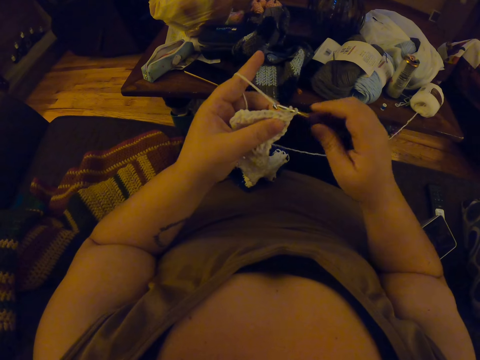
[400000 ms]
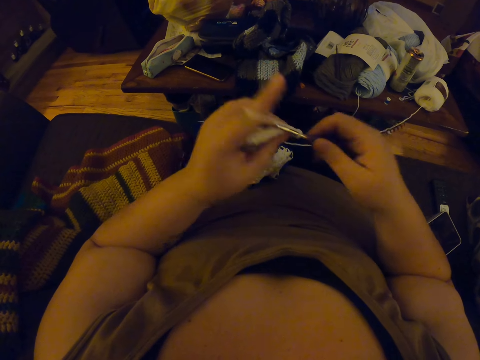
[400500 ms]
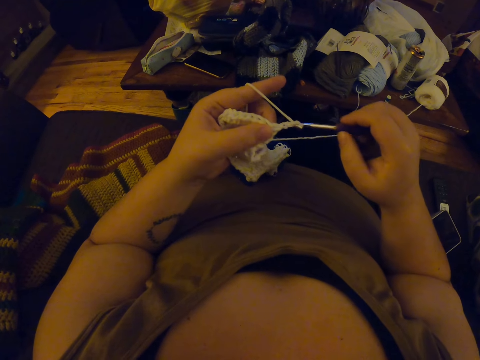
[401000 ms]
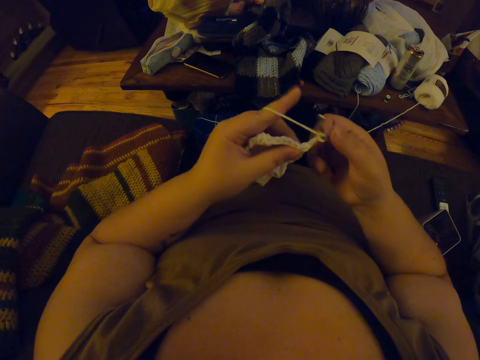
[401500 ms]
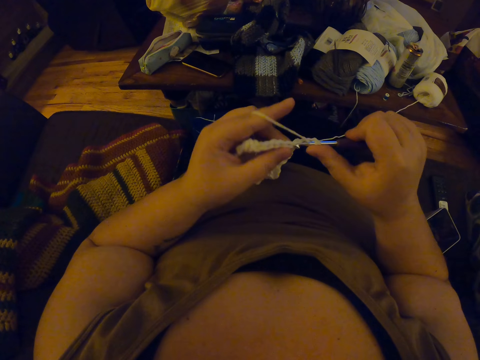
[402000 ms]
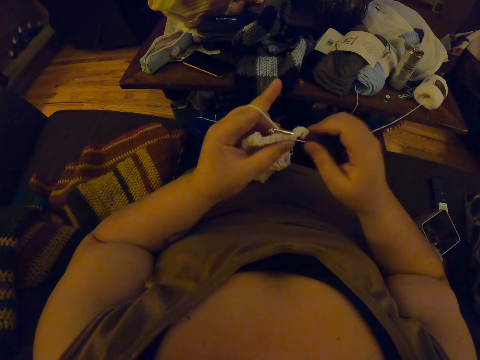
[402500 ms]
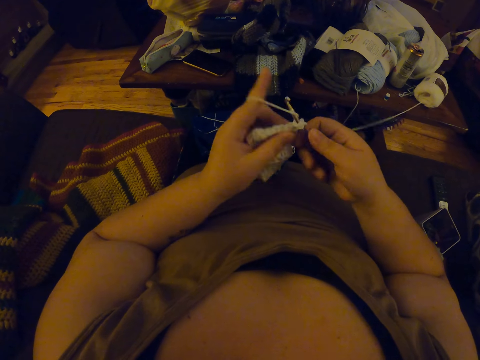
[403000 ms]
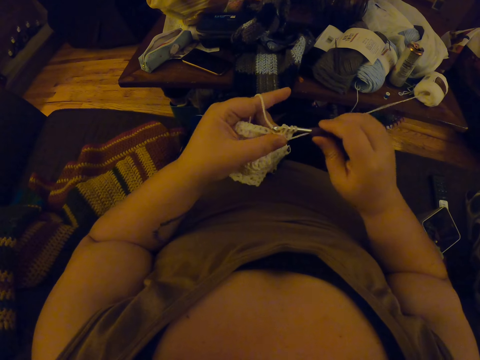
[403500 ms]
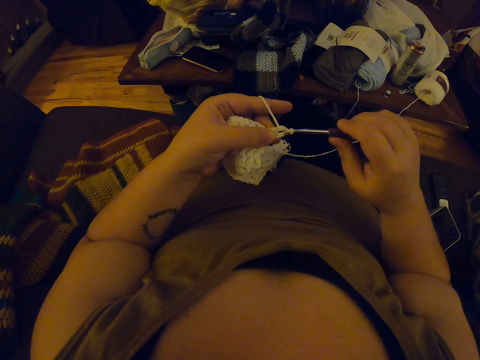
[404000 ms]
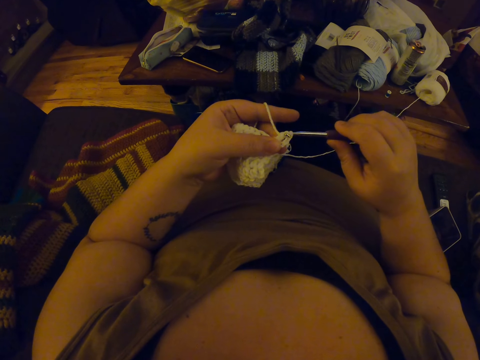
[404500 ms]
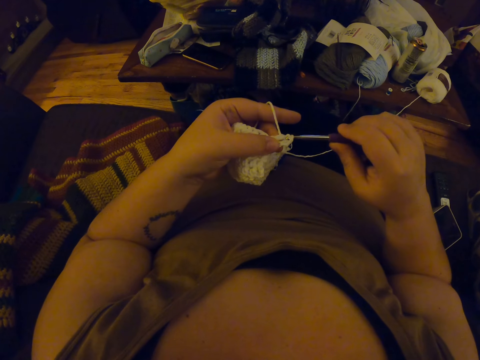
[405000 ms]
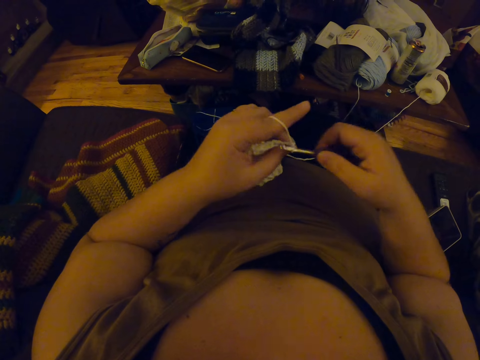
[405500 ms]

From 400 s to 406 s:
The camera wearer crochets yarn with the crochet hook.

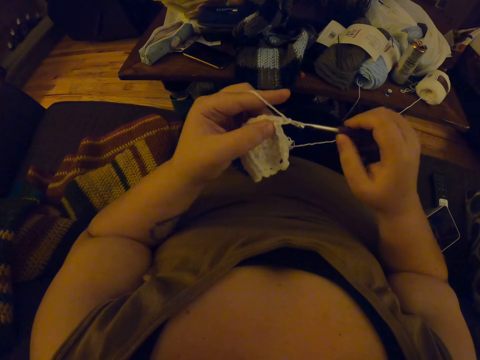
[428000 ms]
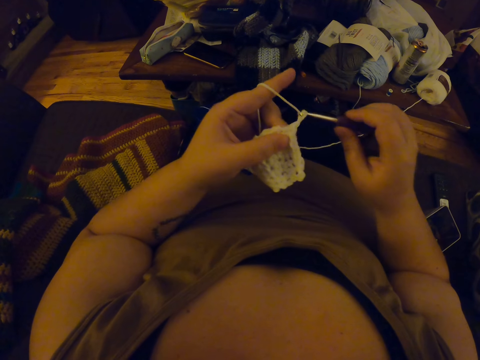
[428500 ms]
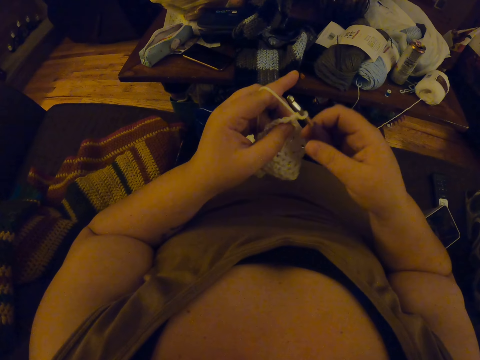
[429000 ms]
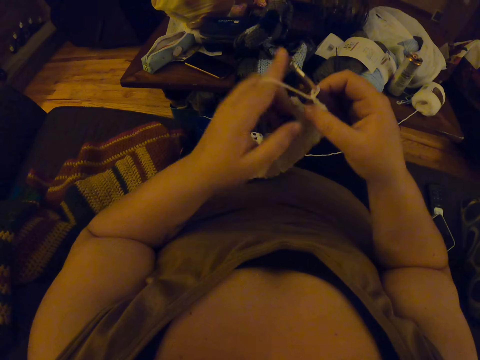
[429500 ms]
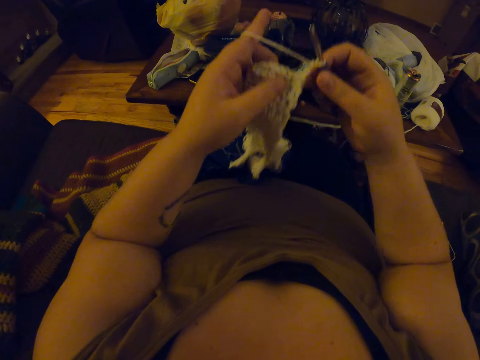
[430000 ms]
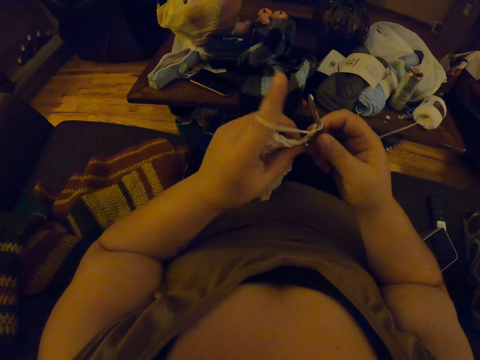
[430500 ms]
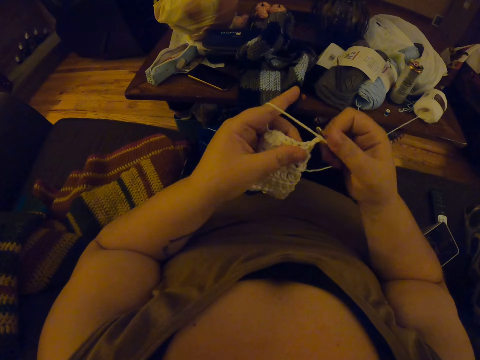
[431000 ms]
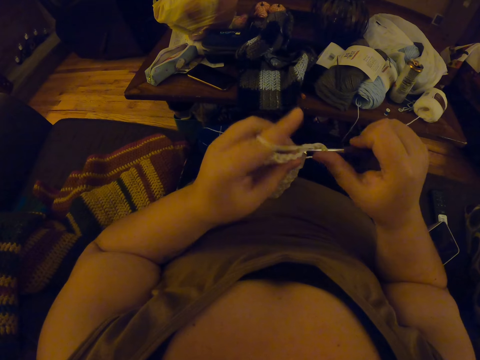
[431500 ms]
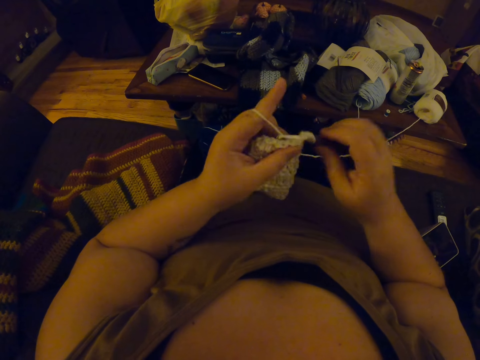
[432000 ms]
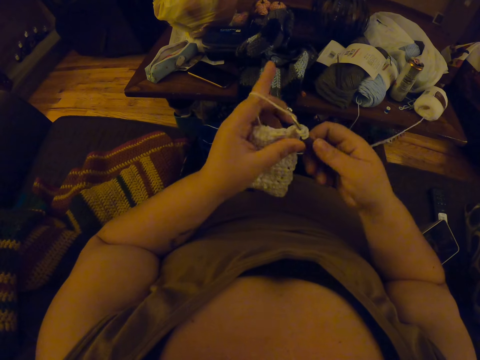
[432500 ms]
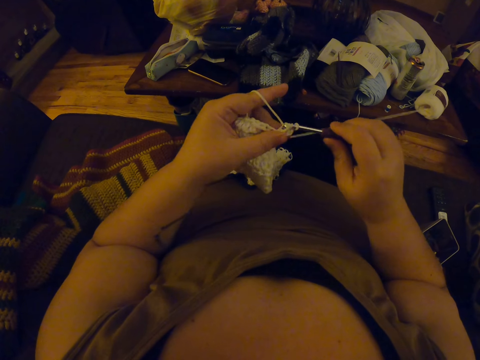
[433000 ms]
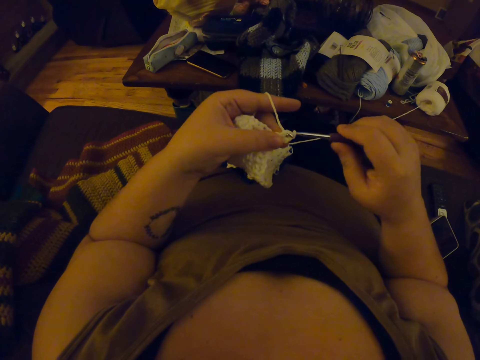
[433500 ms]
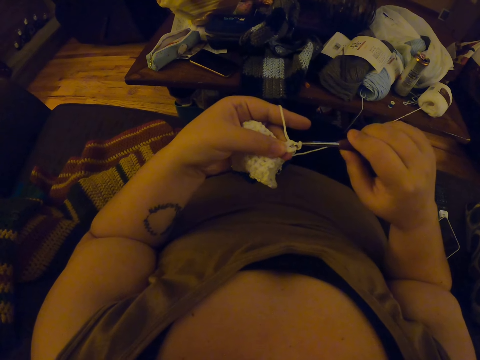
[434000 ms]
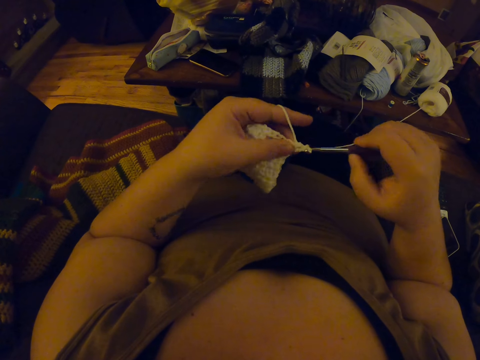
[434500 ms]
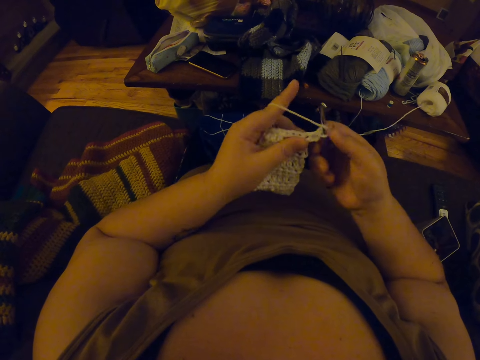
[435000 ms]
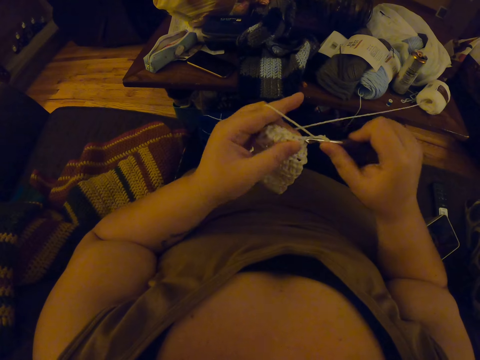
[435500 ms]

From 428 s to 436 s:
The camera wearer turns the crochet on her lap. She adjusts the fabric. She crochets yarn with the crochet hook.

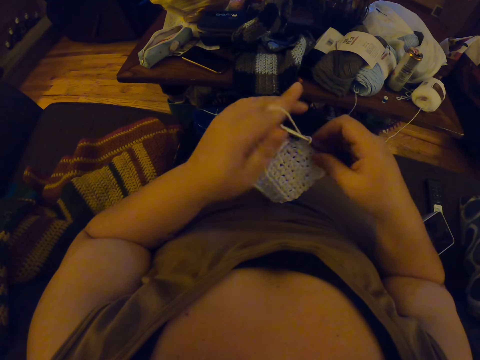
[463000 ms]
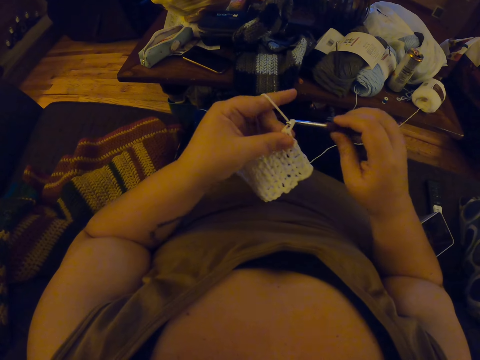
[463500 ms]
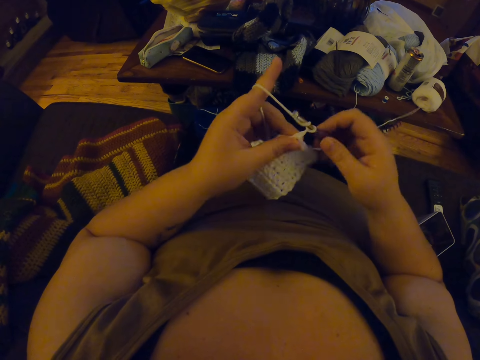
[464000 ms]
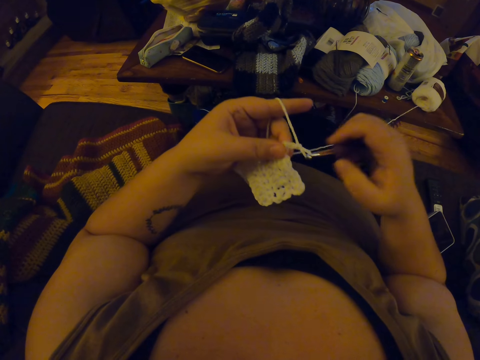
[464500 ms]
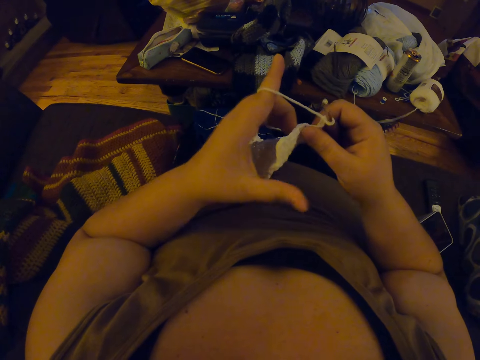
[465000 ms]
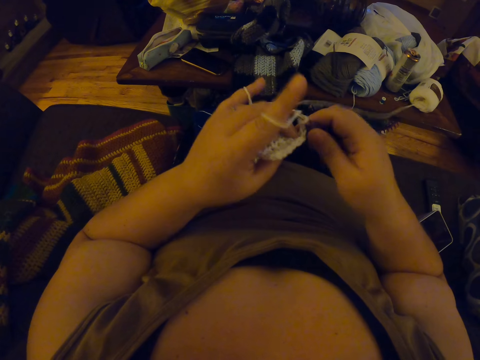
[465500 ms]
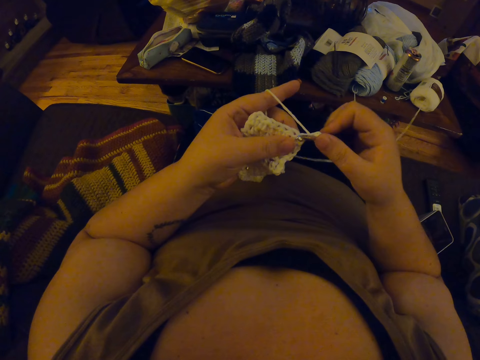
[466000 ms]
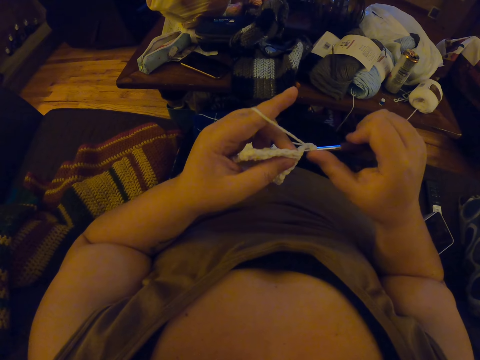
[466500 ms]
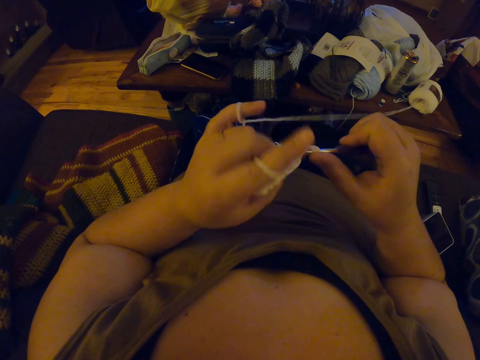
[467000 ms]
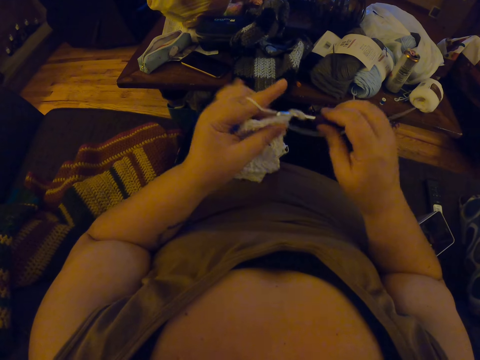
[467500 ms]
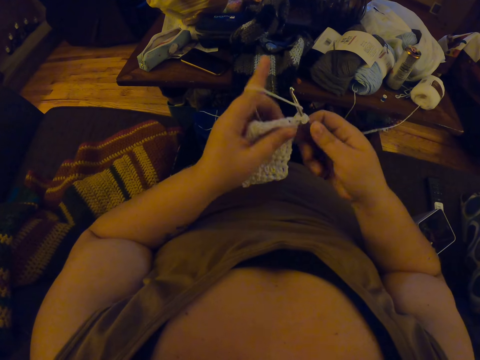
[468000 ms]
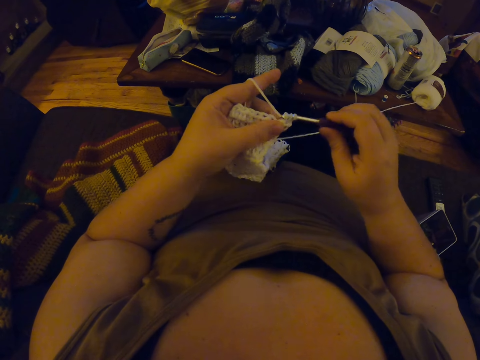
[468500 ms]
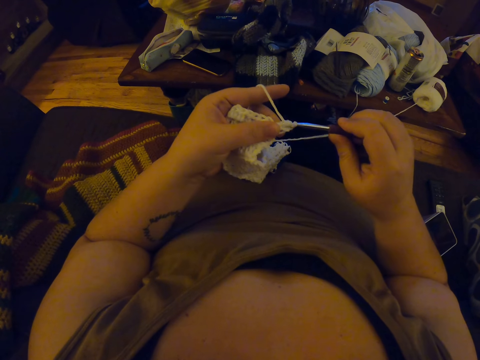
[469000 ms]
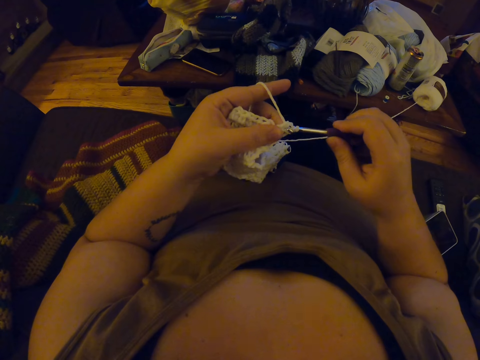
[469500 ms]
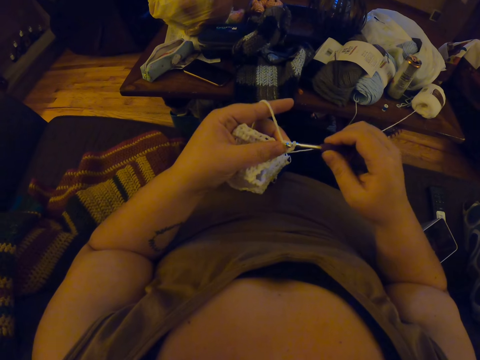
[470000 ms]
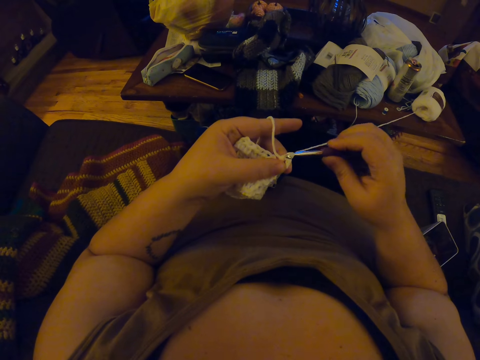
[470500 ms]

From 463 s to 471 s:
The camera wearer turns the fabric. They weave the fabric.

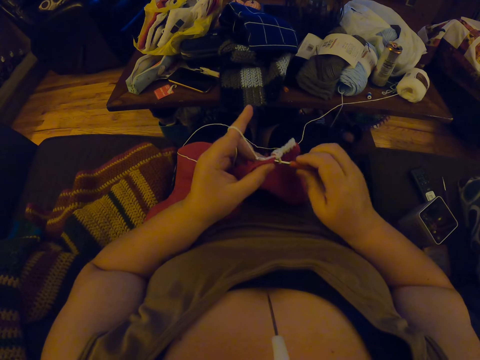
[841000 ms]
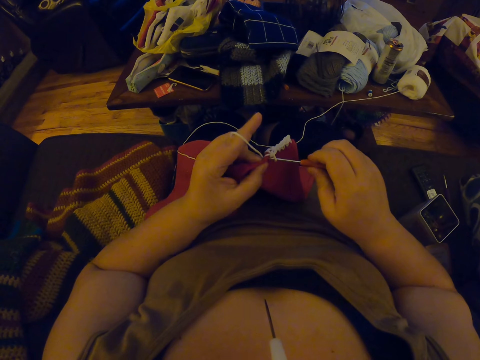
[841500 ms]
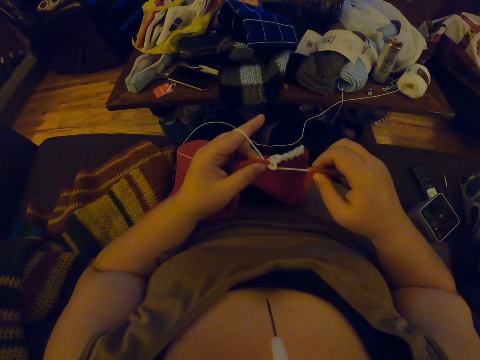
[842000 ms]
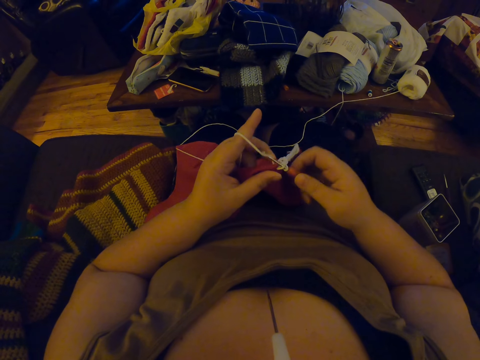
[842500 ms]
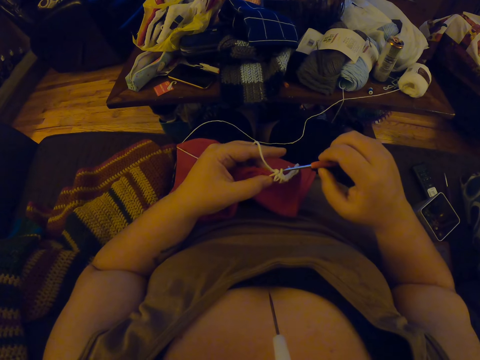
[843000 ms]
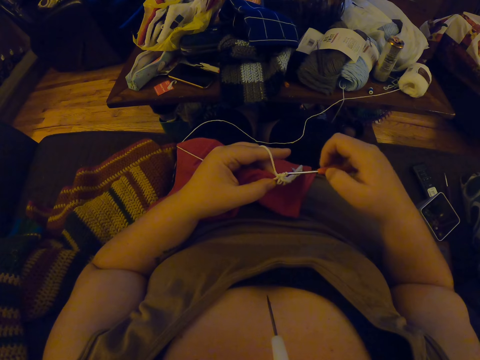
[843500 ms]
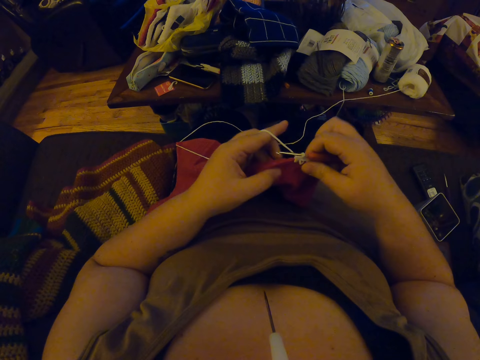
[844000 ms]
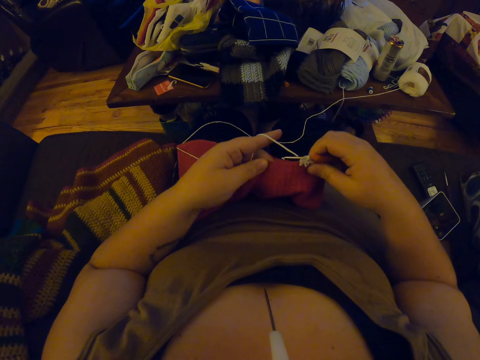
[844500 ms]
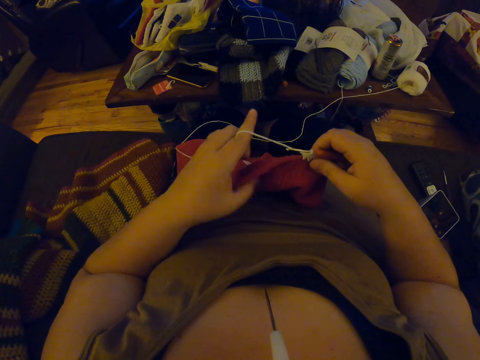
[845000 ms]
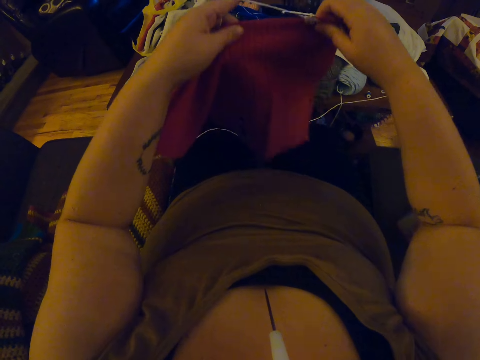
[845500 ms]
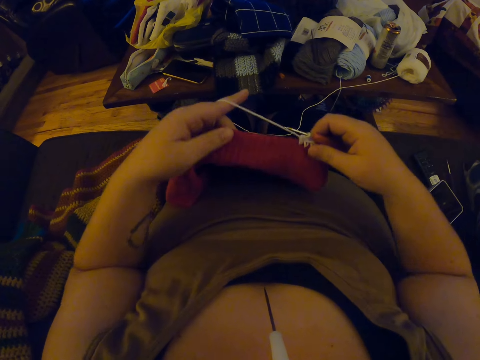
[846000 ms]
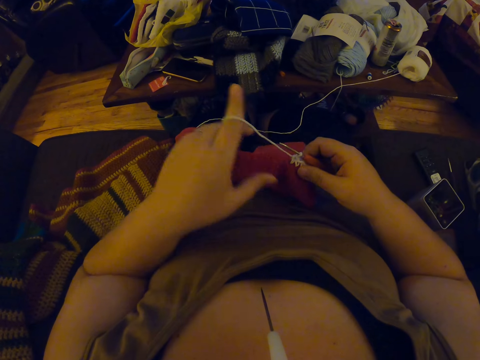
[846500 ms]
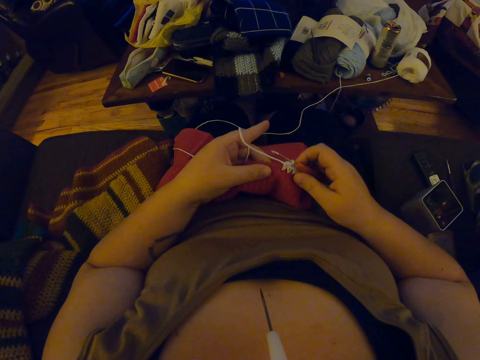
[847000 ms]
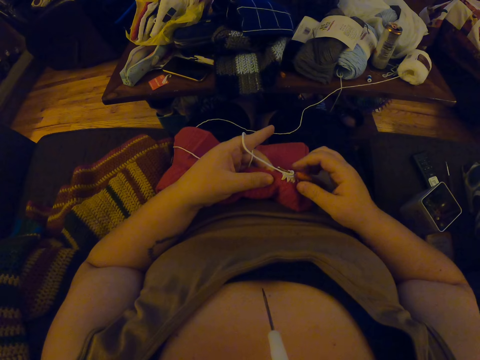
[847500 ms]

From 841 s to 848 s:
The camera wearer returns the crochet hook to the mouth. She adjusts the crochet with her two hands. She sews a cloth using the crochet hook.
